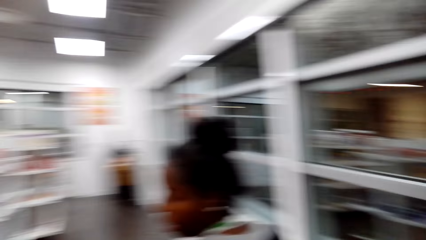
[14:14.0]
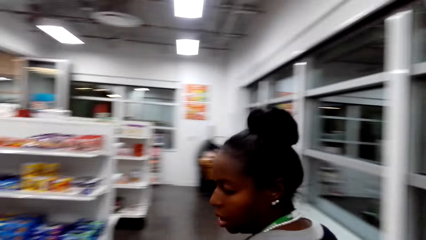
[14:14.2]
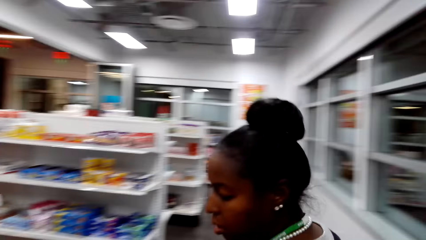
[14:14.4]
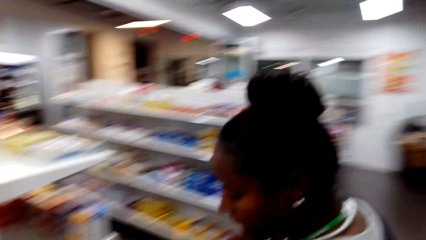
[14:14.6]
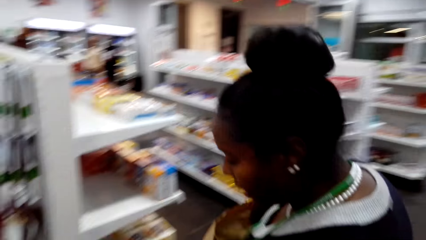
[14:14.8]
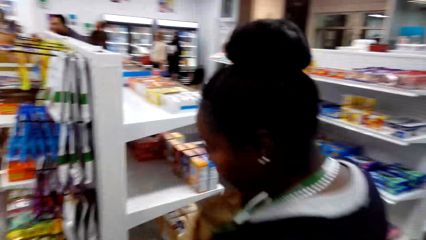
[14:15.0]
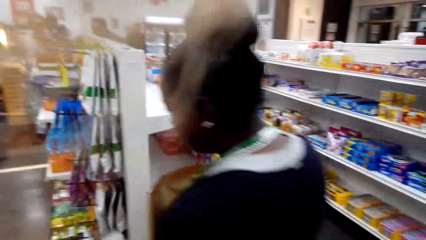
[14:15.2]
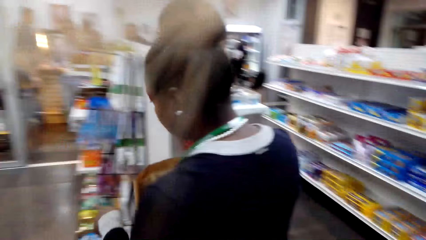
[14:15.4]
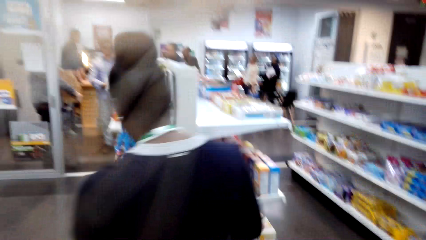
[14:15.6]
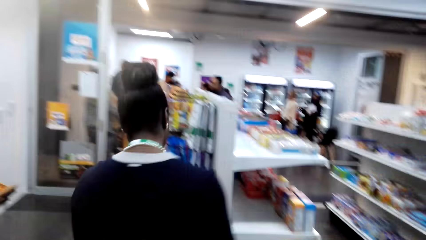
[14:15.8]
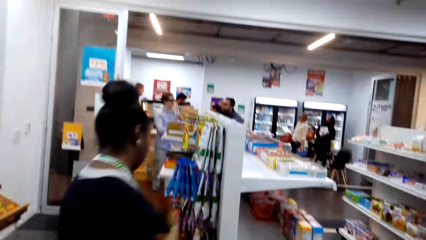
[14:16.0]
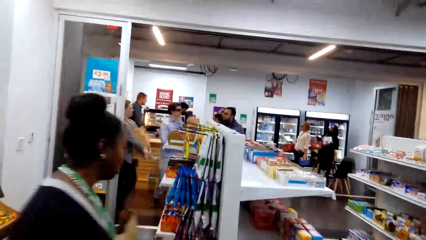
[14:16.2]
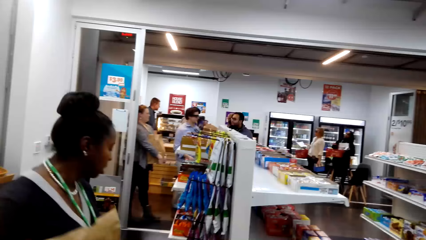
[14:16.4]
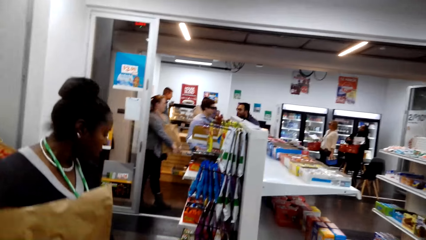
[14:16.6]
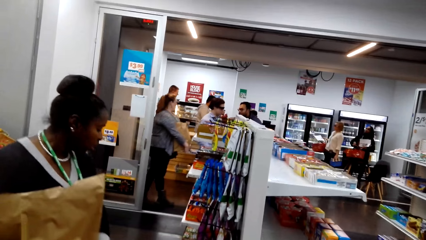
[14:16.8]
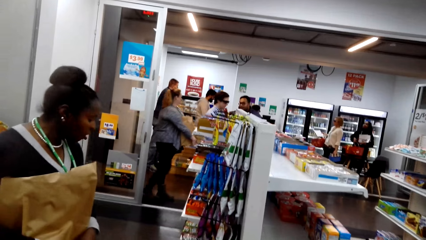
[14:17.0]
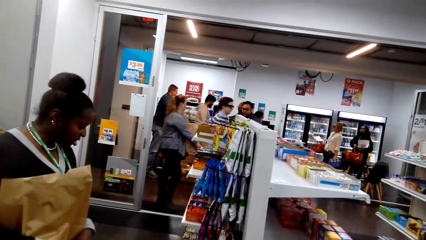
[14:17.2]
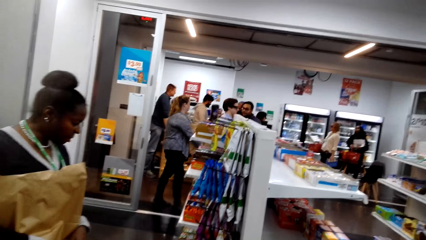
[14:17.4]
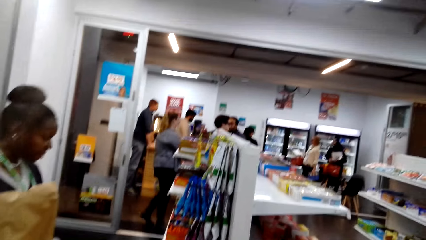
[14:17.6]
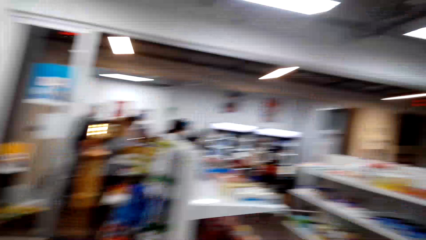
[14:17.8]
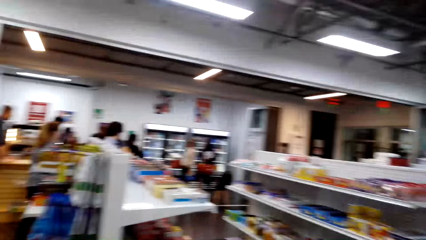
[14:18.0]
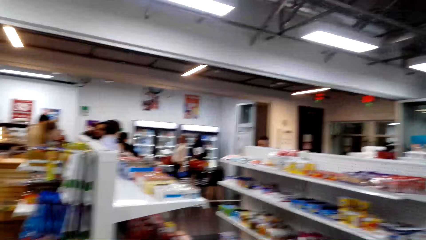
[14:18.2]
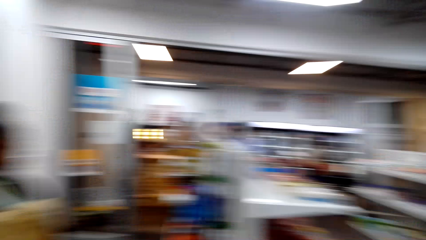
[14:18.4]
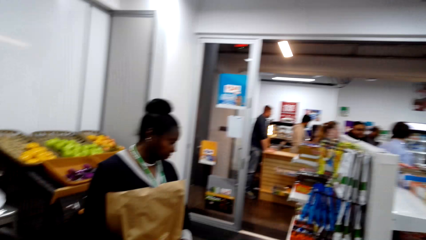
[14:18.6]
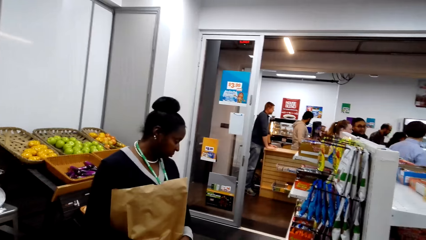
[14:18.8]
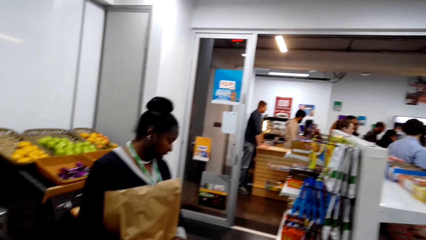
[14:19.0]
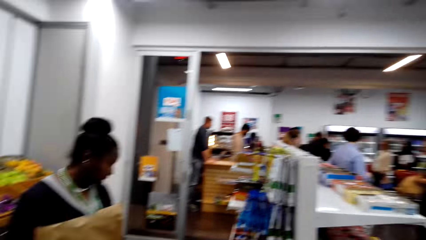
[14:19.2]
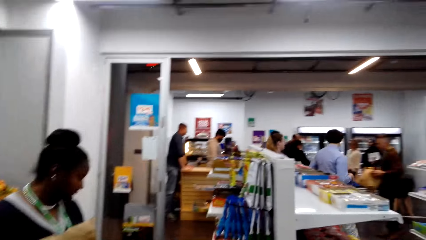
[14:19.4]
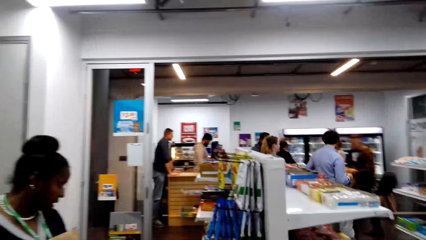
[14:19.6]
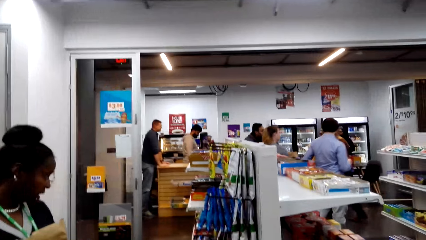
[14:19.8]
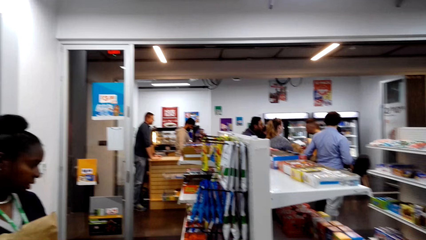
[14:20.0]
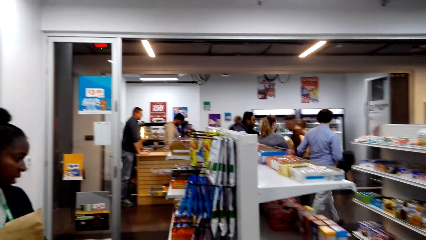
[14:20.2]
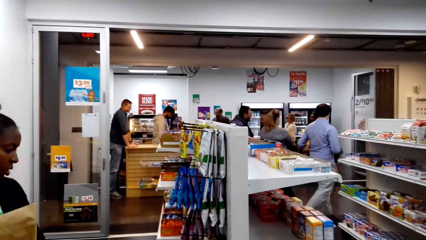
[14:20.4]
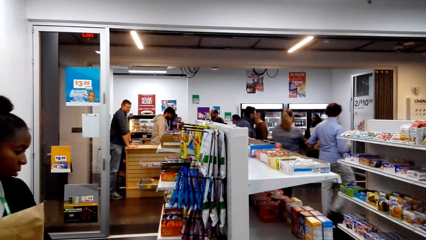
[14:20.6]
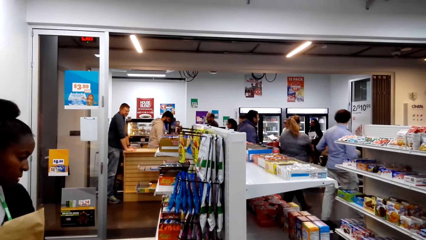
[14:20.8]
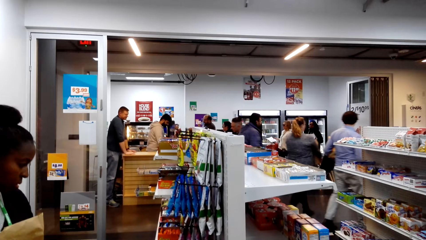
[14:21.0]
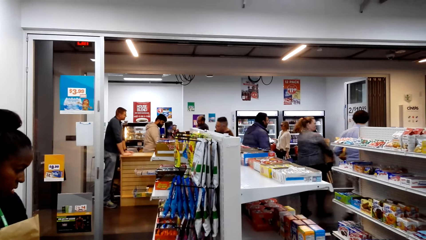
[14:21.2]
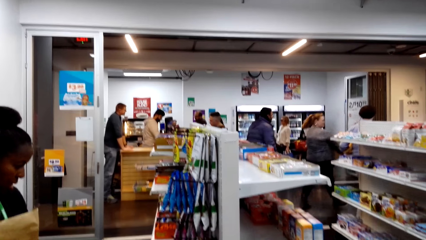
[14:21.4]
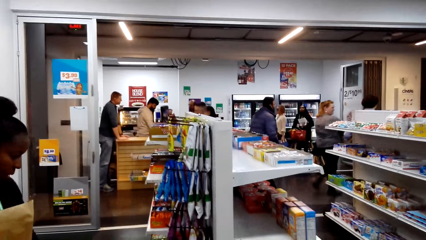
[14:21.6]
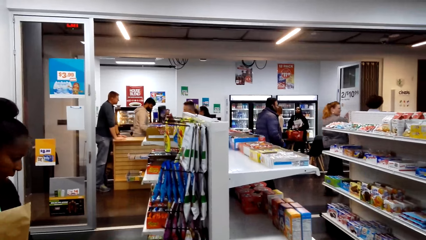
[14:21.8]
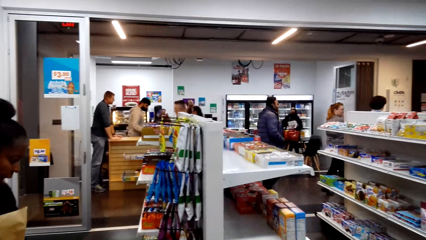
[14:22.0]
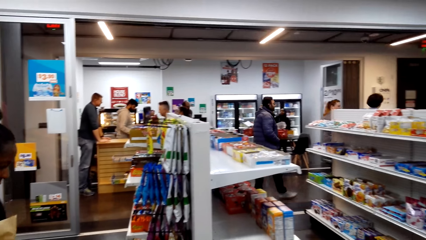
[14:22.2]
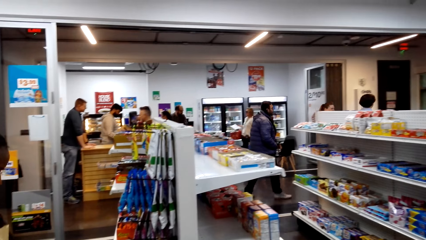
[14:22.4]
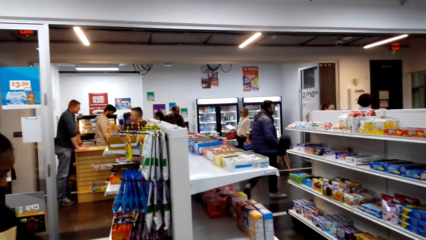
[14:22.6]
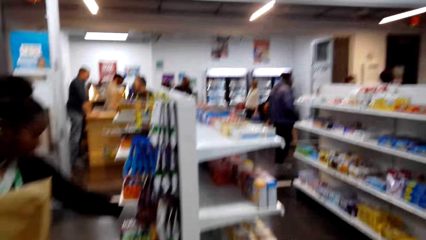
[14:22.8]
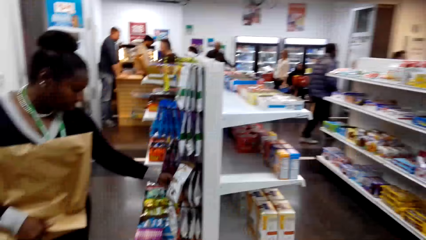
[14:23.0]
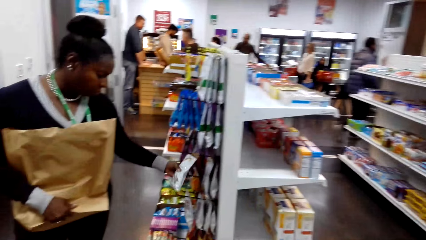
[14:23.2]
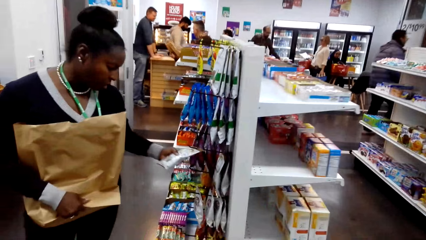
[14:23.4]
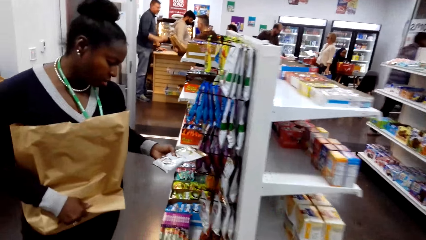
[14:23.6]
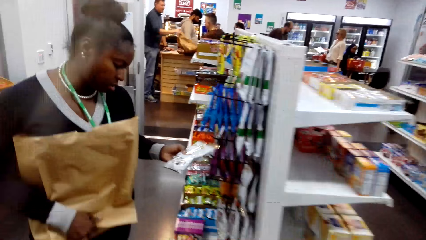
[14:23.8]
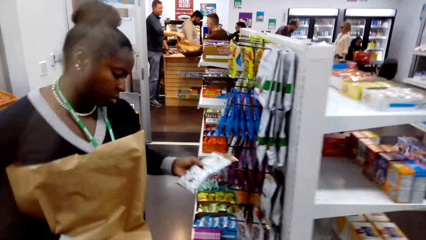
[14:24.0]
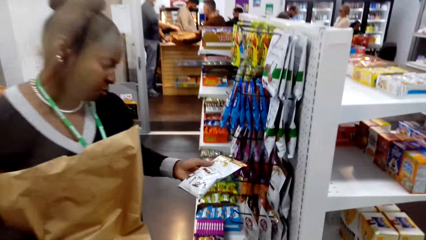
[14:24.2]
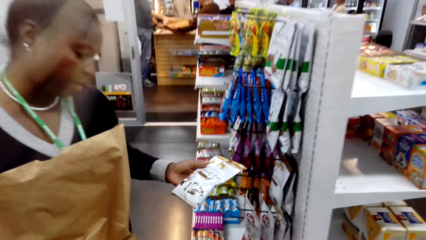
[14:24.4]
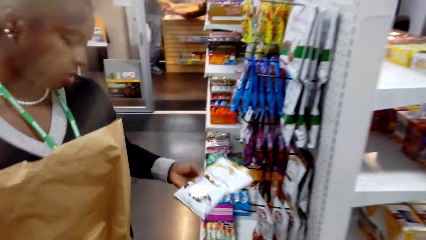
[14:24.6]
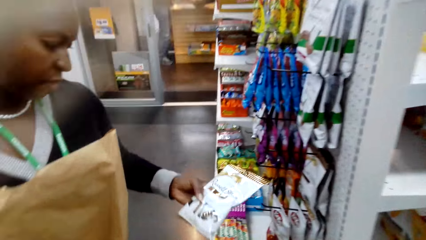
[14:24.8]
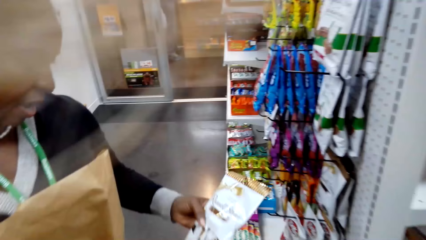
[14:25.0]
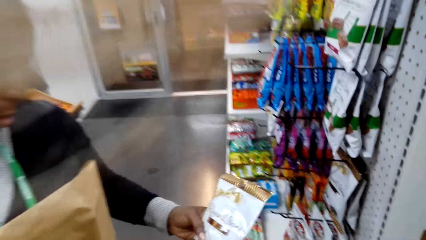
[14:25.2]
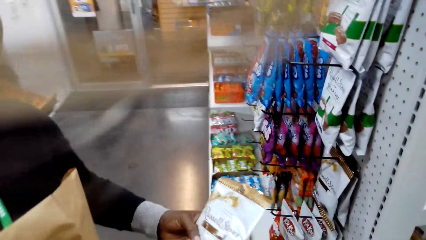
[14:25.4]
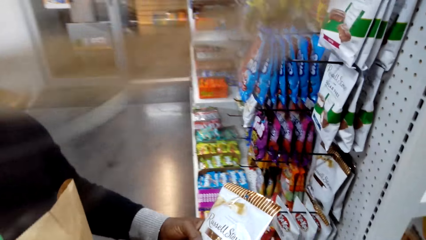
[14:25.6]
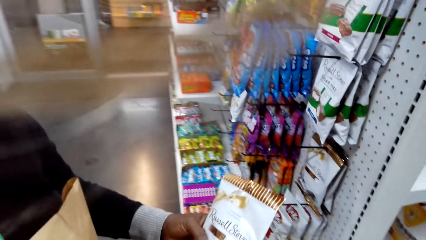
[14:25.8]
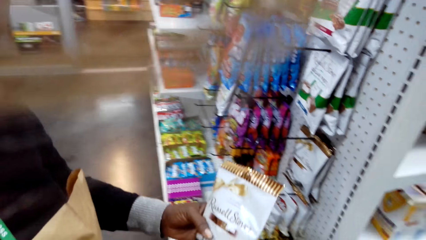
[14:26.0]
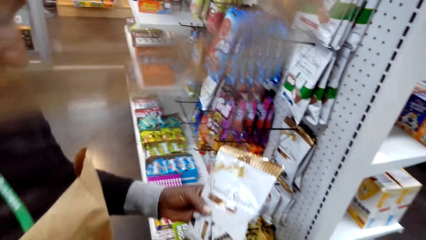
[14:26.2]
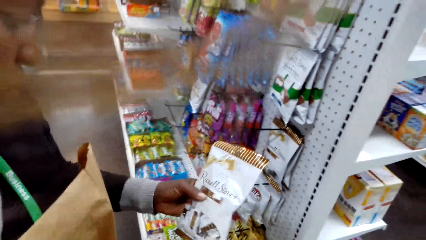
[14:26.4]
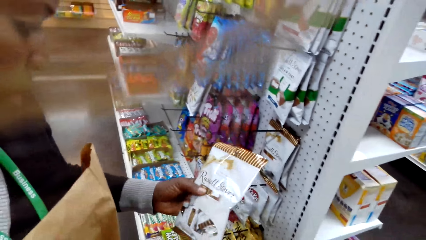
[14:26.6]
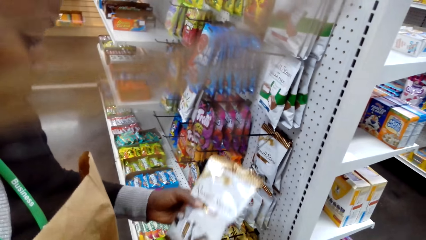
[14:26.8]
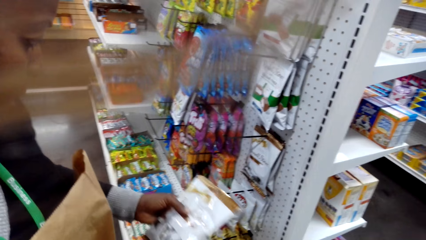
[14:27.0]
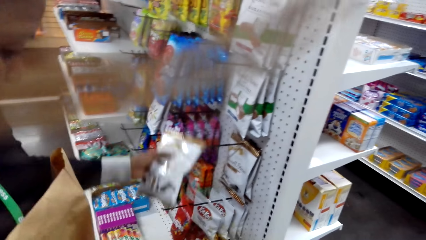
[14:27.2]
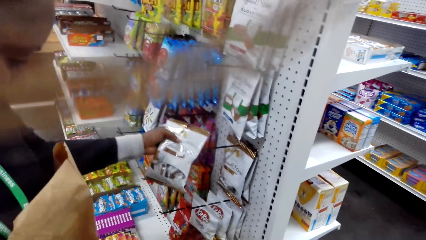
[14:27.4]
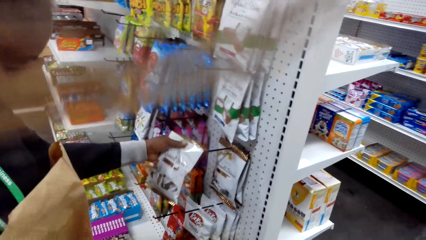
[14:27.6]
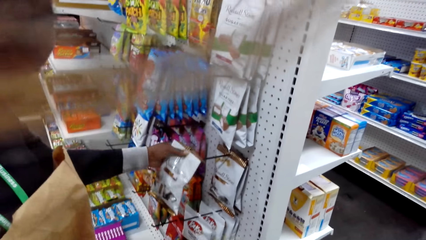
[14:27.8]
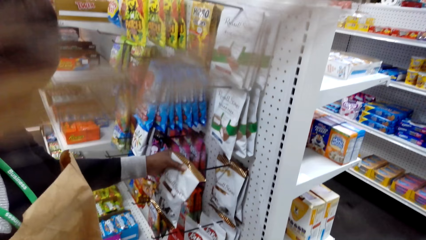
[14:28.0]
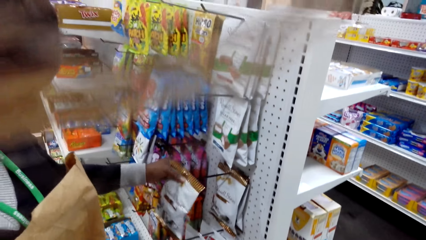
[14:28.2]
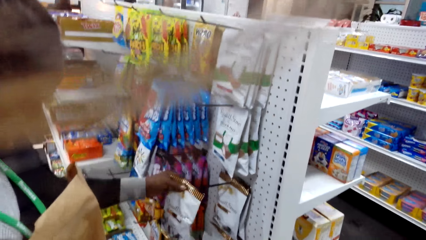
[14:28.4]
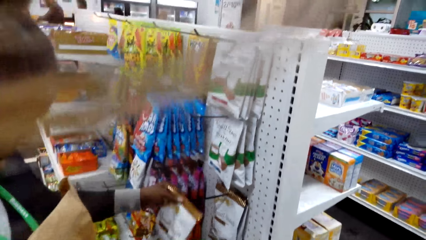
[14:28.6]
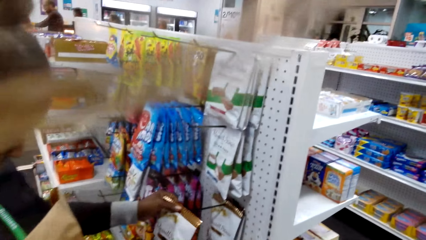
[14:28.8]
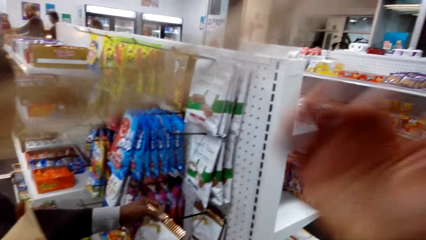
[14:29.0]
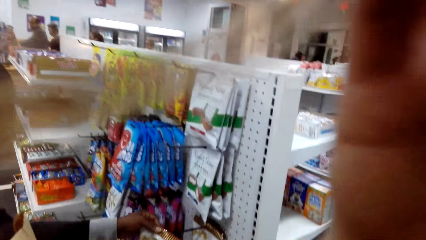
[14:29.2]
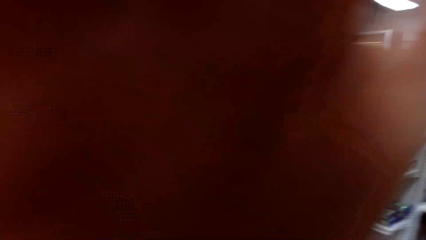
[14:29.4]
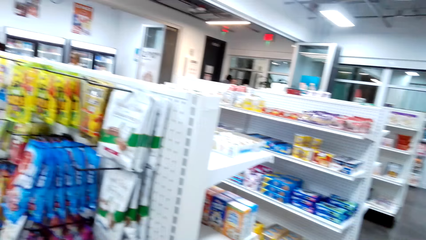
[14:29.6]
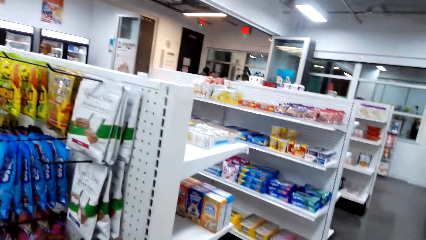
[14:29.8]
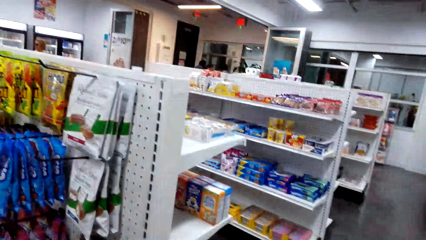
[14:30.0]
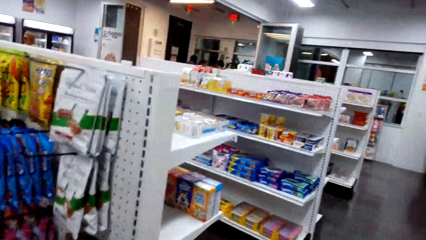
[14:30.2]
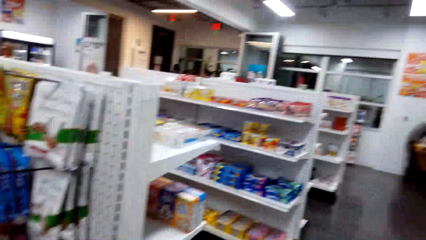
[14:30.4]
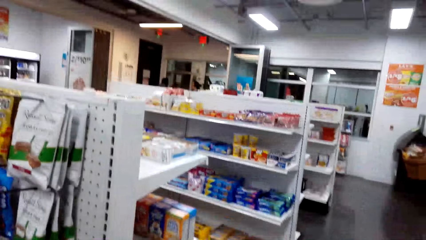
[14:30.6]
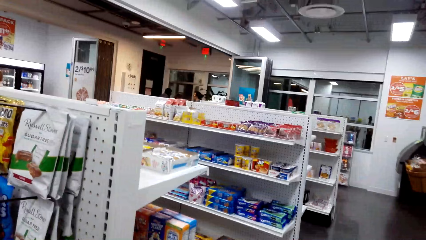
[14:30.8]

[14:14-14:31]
The camera wearer walks around the supermarket. They dialogue with a lady. The lady takes a packet on the hanger and looks at the packet of milk. The lady shows the packet of milk to the camera wearer. The lady hangs the packet to the hanger. The camera wearer hangs the packet of milk on the stand.
